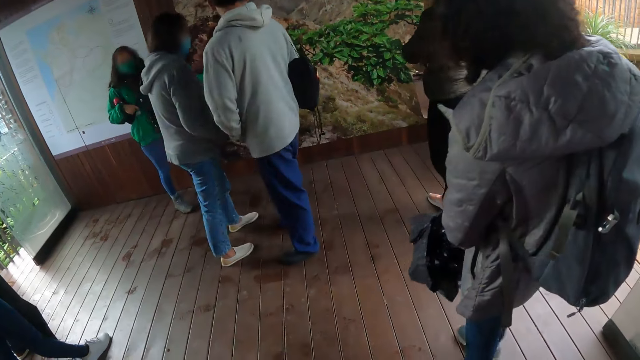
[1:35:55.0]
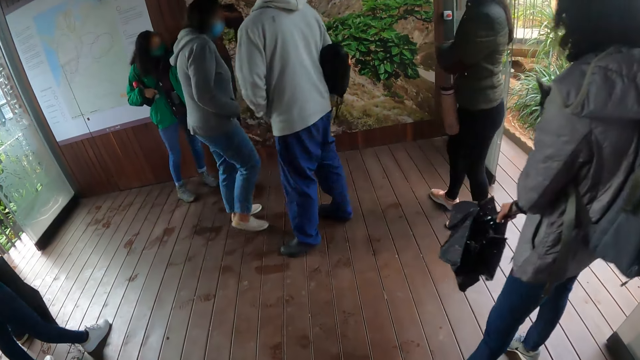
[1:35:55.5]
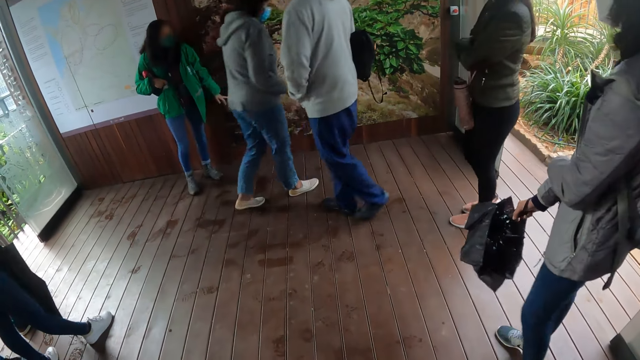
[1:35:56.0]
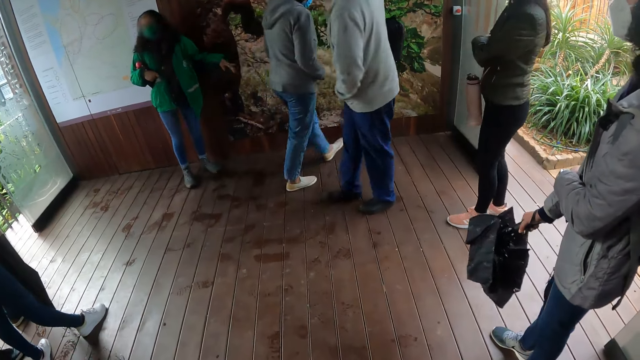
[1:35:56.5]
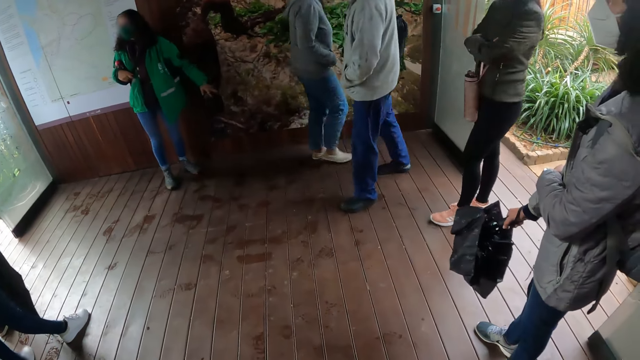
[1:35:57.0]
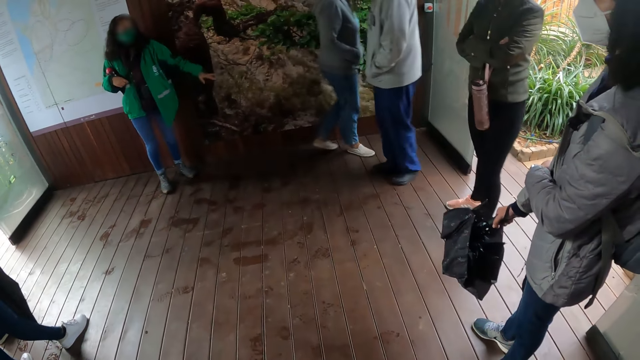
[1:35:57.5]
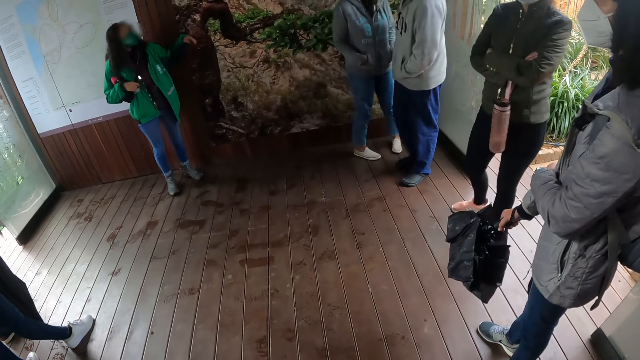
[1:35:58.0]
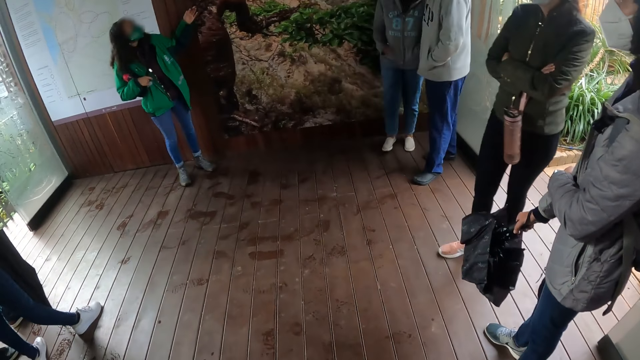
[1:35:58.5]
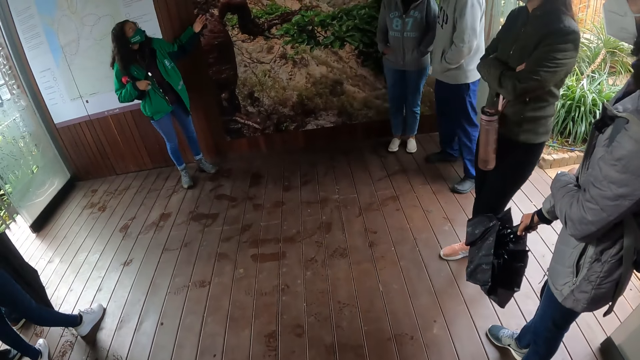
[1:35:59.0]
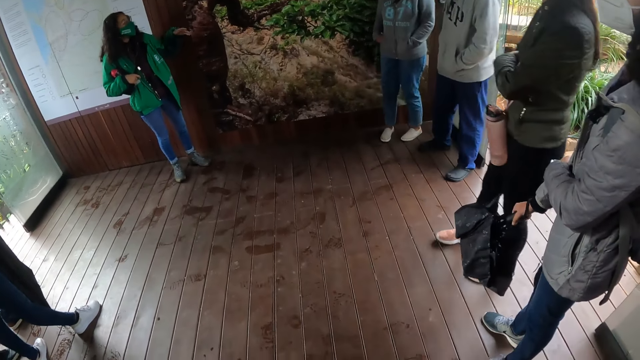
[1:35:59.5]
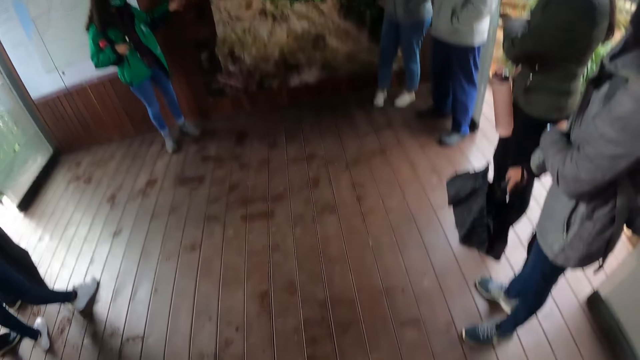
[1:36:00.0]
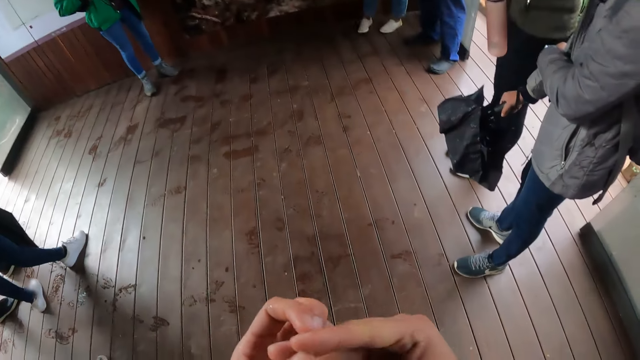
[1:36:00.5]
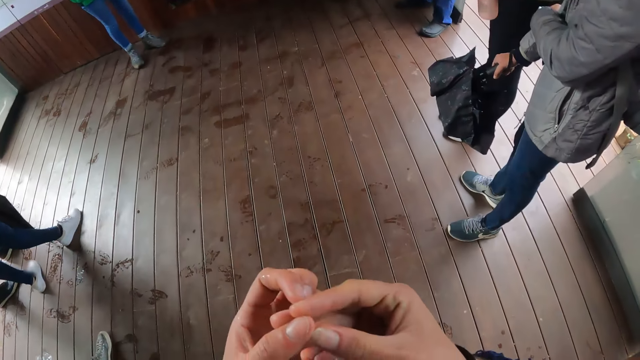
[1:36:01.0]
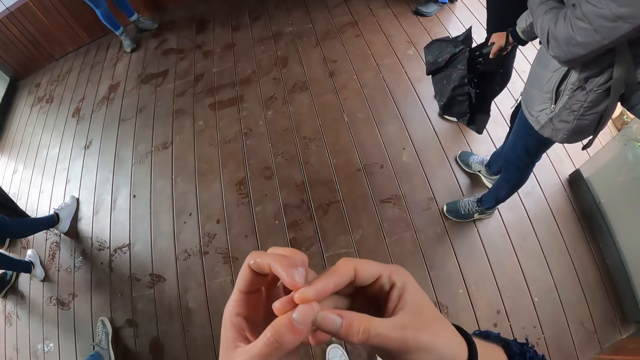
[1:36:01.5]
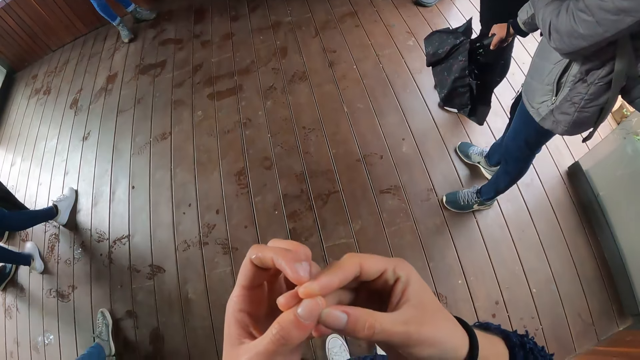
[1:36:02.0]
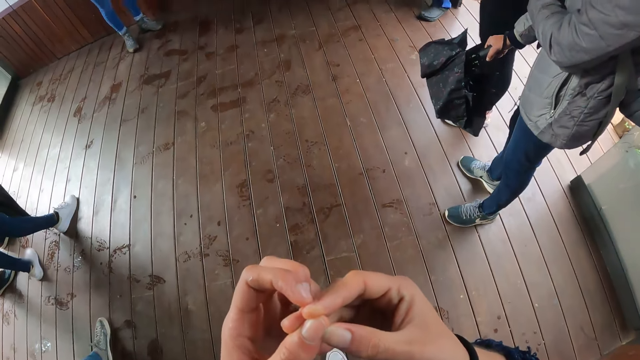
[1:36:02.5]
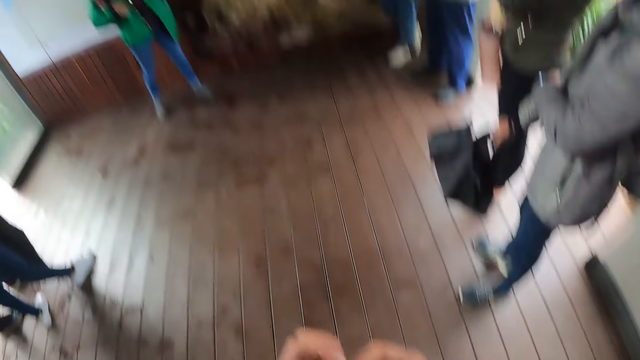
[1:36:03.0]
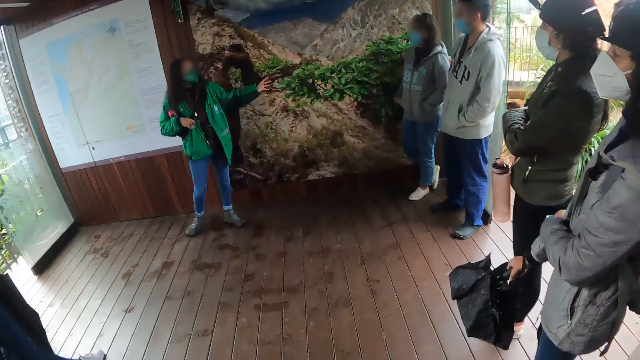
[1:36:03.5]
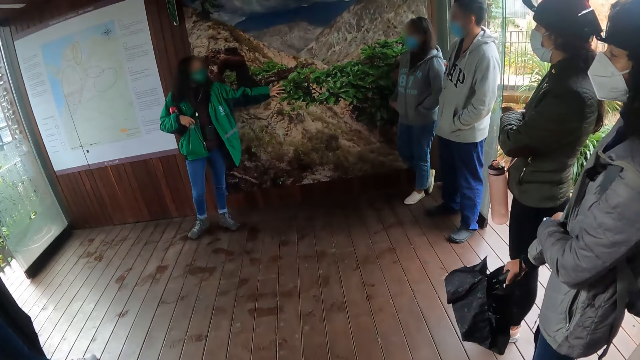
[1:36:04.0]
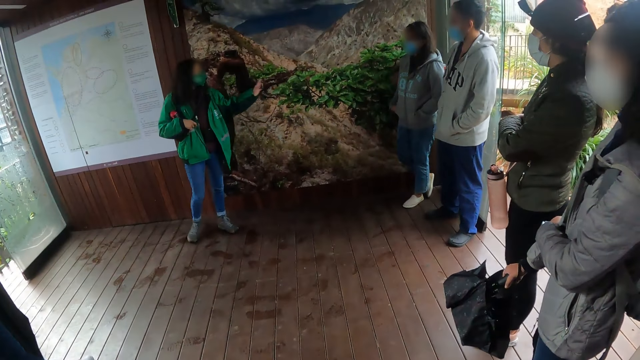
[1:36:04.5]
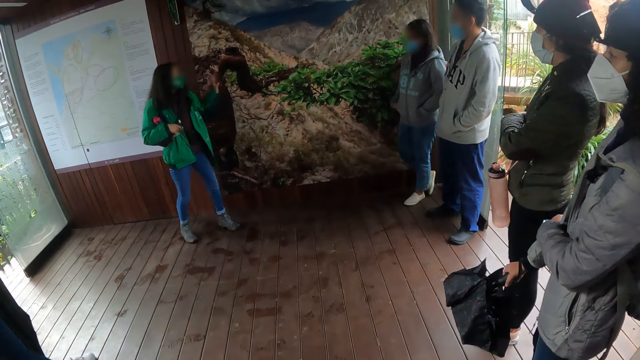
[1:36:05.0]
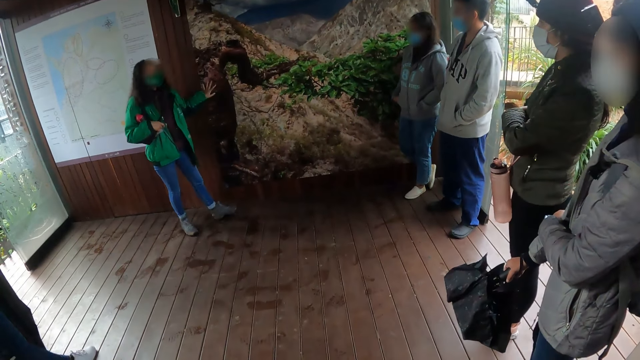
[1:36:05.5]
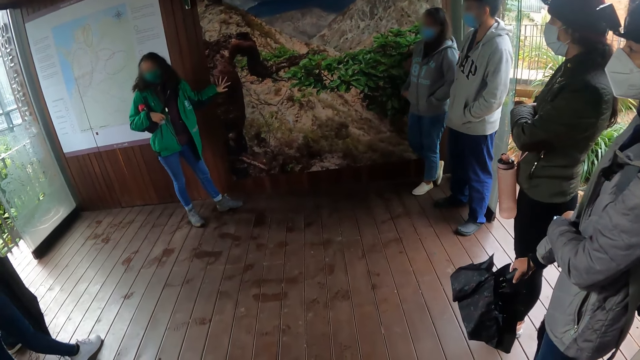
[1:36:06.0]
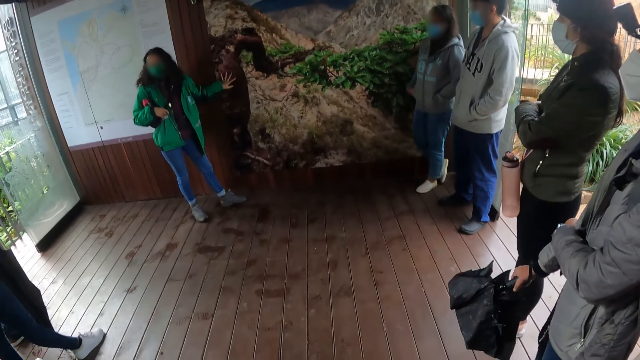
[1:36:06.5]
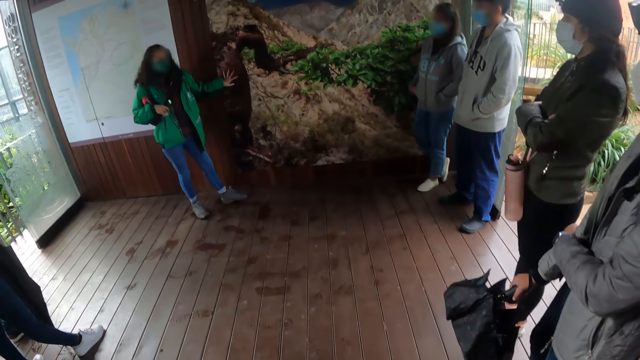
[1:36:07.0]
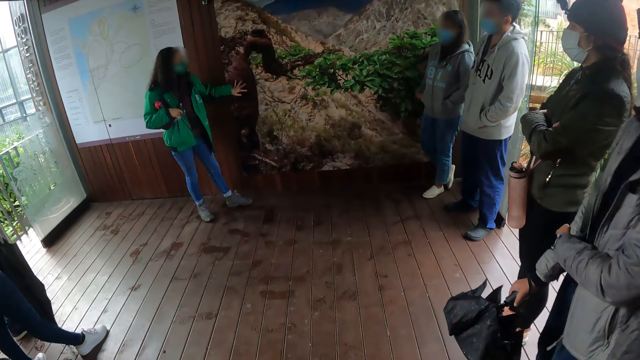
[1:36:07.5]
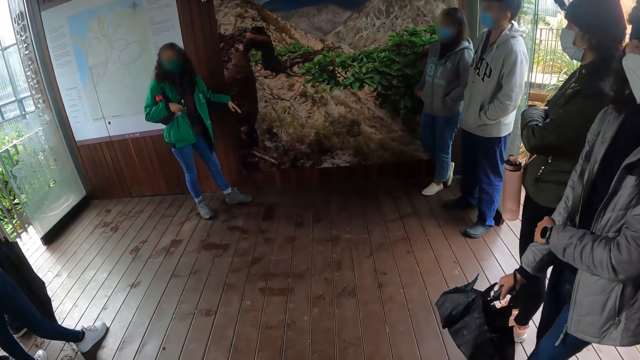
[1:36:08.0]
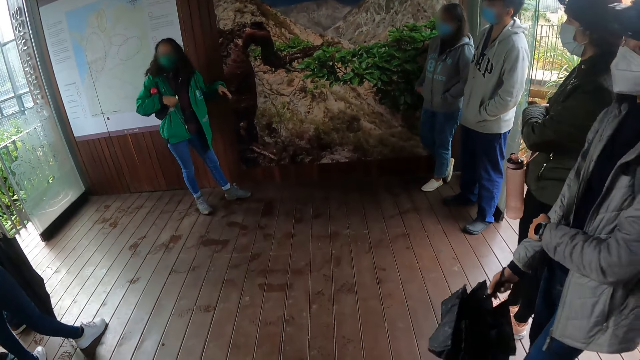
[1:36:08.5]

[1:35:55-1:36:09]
A person moves her hand. The camera wearer stares at his fingers. The person moves her hands on the board.

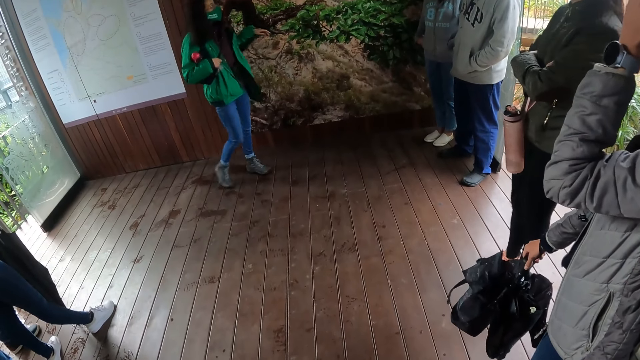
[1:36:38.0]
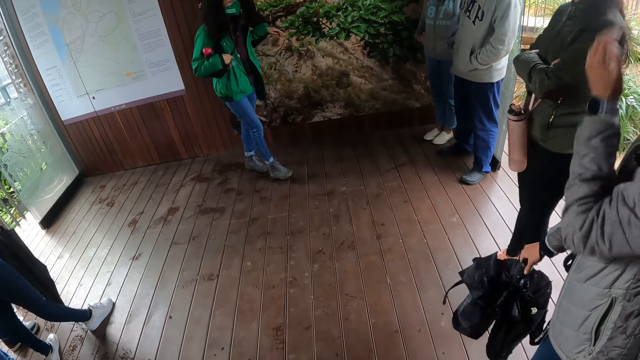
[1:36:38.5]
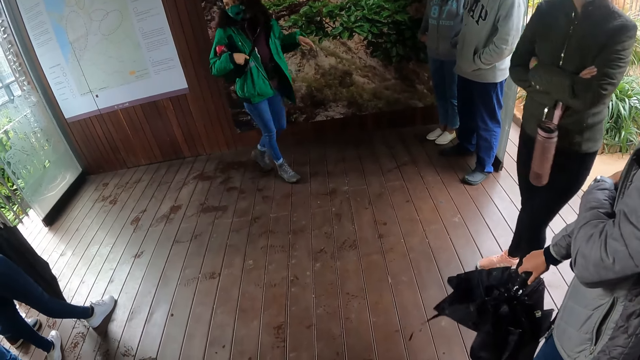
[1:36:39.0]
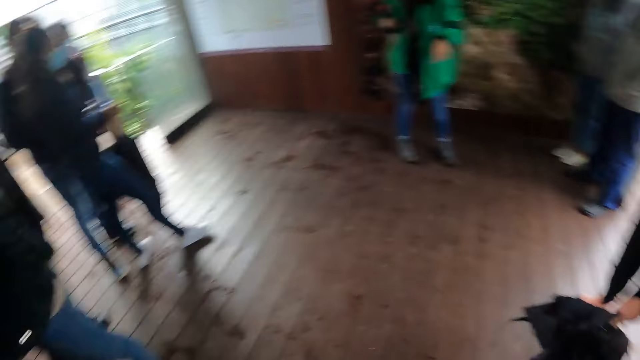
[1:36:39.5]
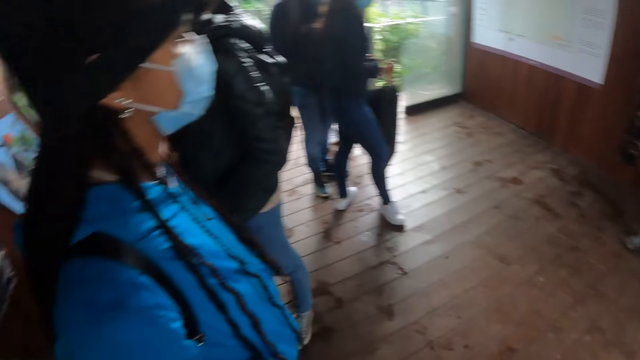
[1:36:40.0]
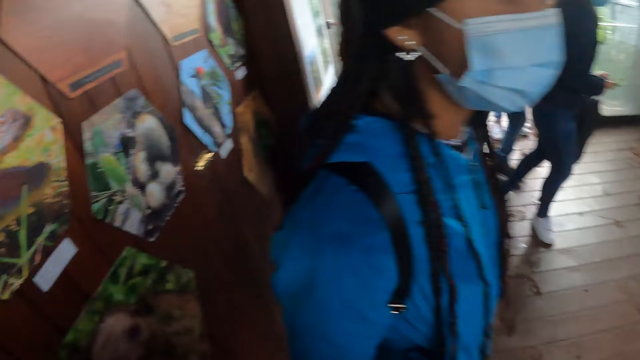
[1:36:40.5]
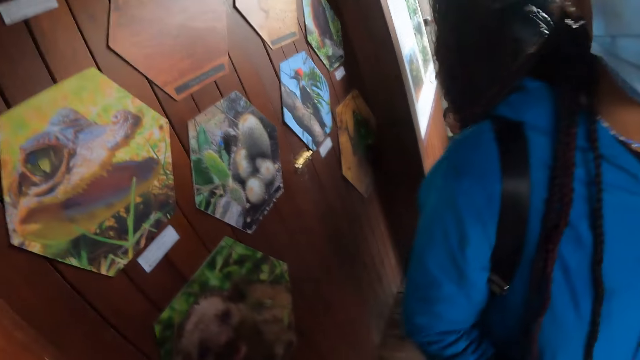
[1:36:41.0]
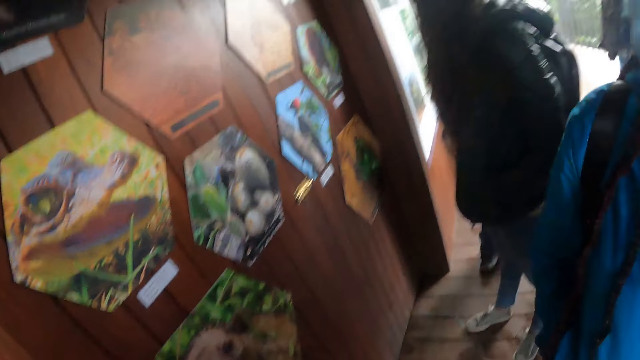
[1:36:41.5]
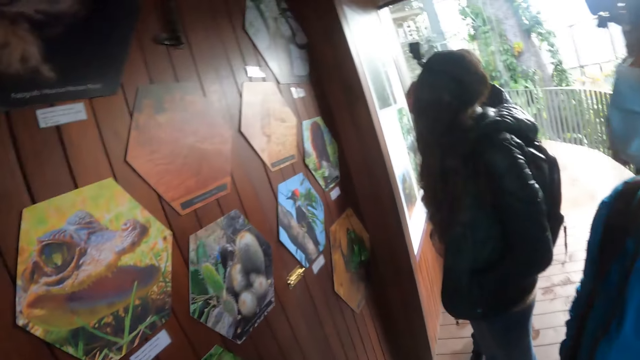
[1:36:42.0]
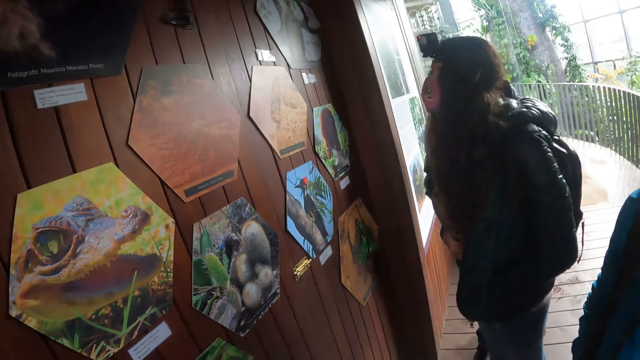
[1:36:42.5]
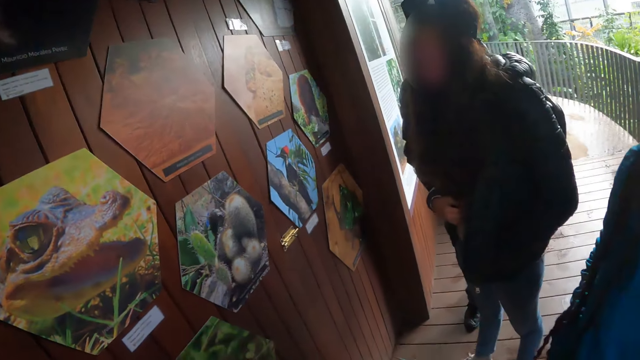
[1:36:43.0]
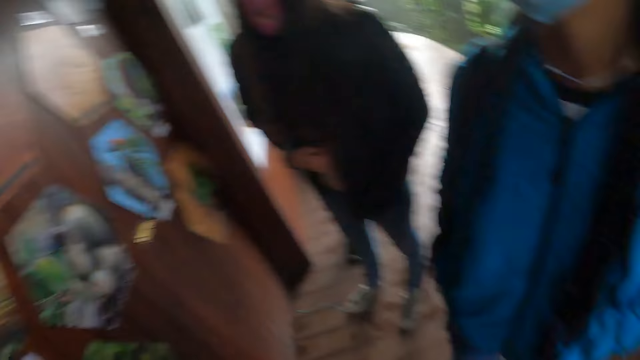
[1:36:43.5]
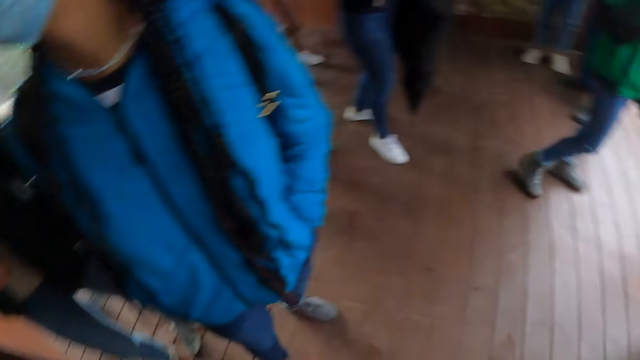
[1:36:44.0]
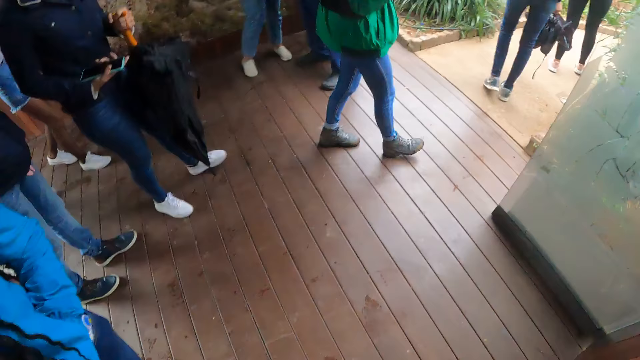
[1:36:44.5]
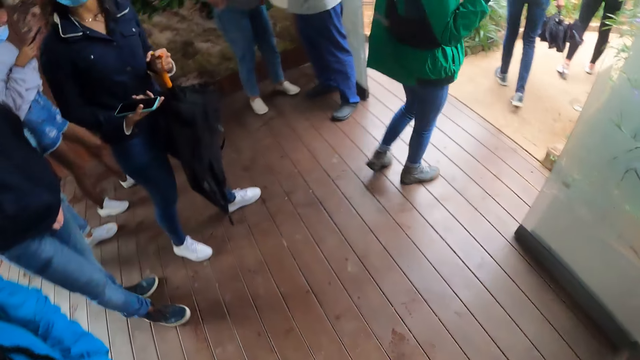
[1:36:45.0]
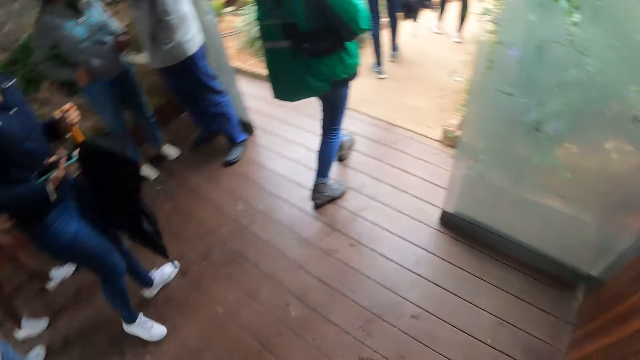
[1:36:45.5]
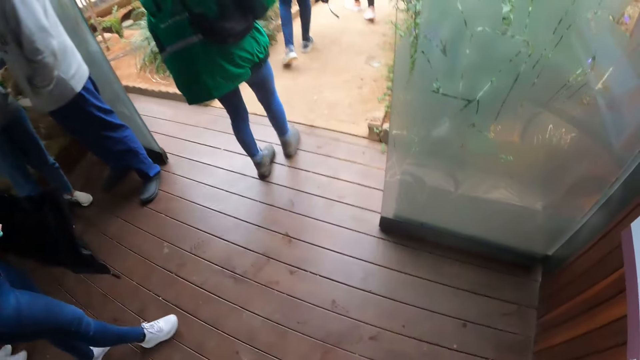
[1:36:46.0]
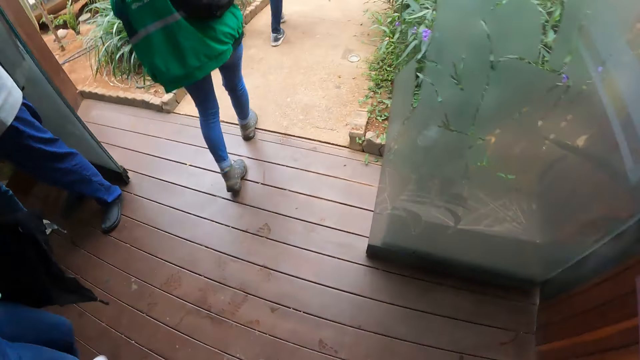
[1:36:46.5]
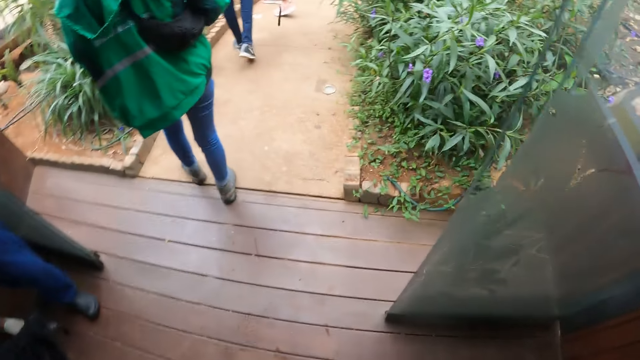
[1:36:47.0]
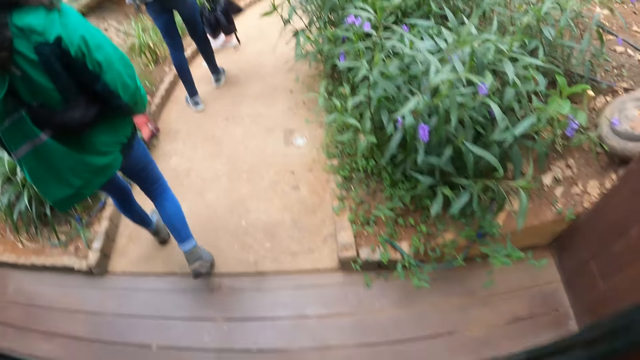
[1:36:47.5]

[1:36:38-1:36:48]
The camera wearer looks around the room. They stare at the pictures on the wall. They look around the room. They walk out of the room.
